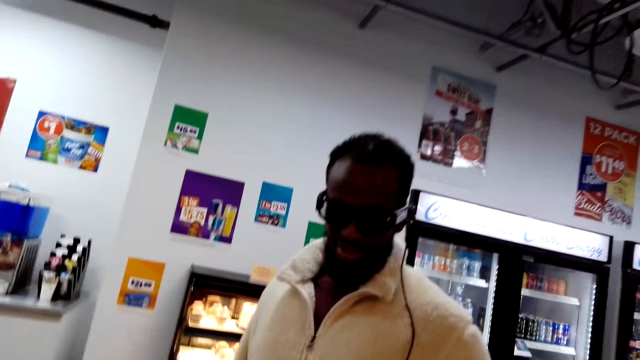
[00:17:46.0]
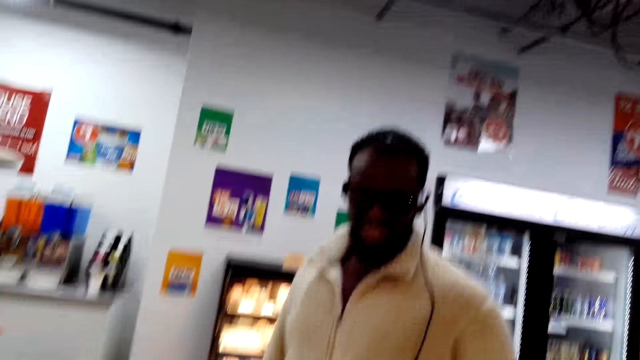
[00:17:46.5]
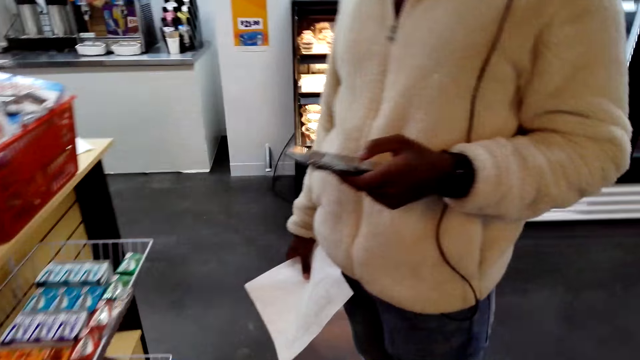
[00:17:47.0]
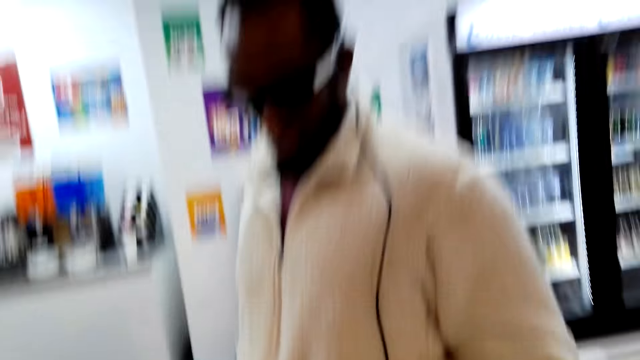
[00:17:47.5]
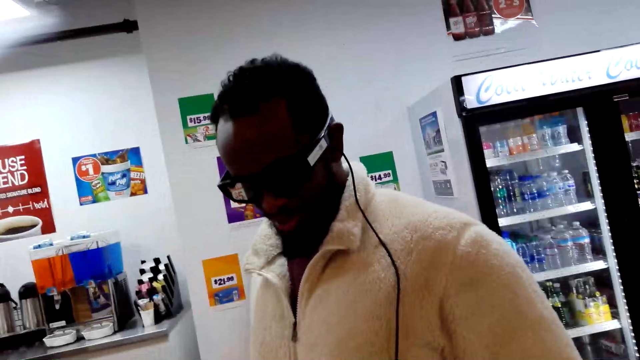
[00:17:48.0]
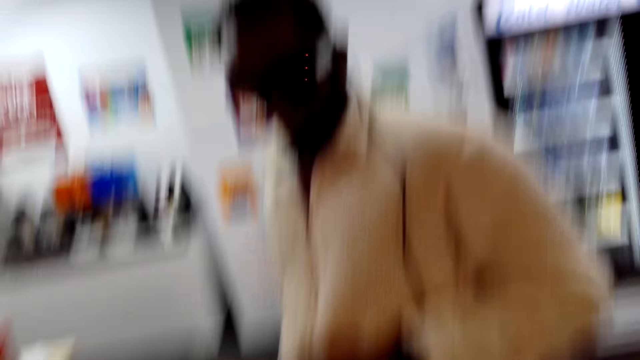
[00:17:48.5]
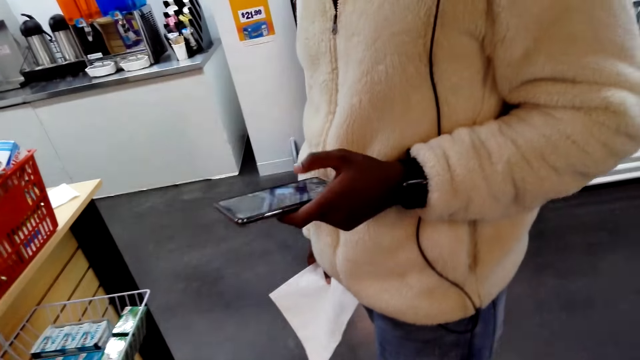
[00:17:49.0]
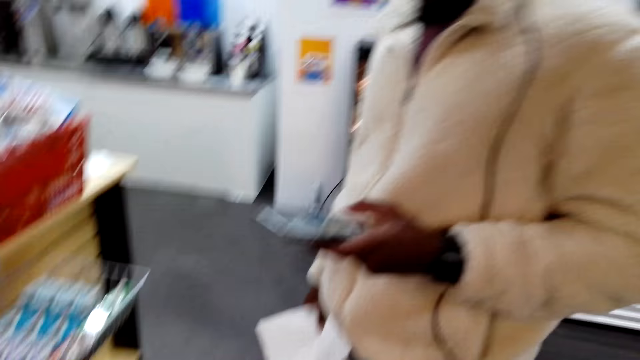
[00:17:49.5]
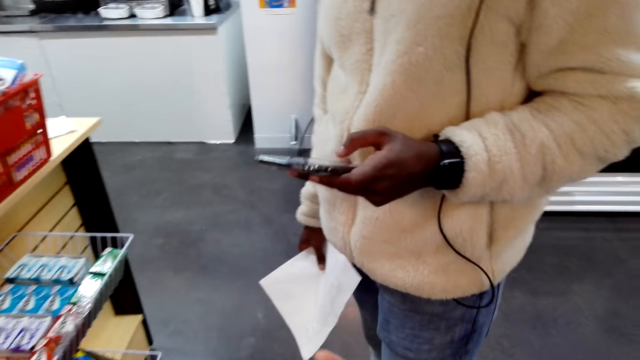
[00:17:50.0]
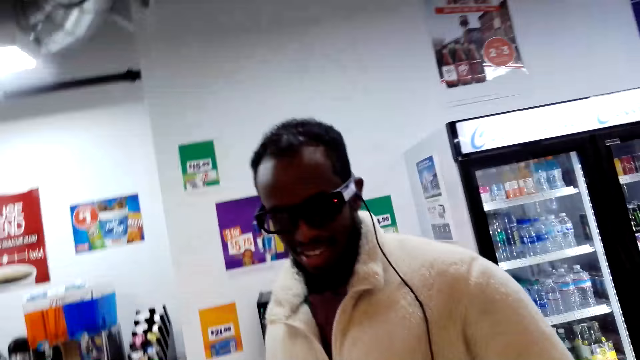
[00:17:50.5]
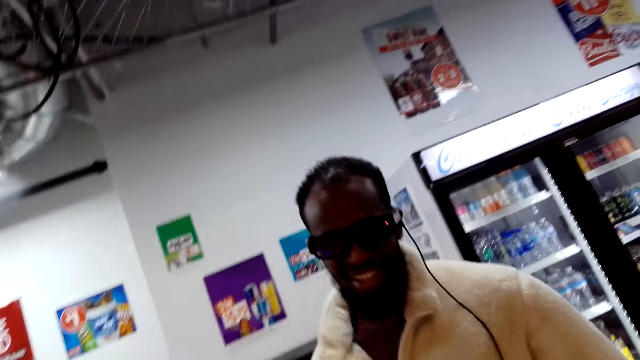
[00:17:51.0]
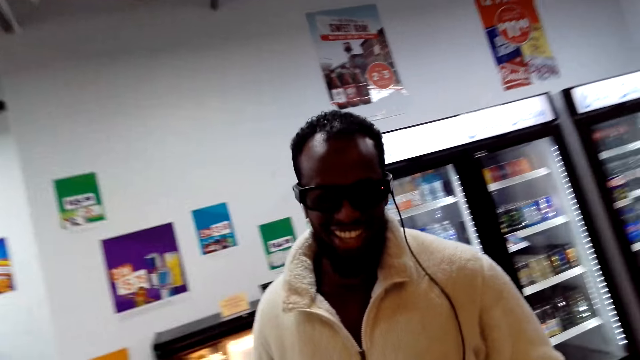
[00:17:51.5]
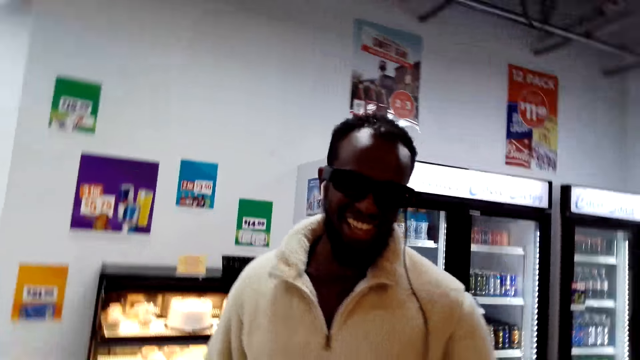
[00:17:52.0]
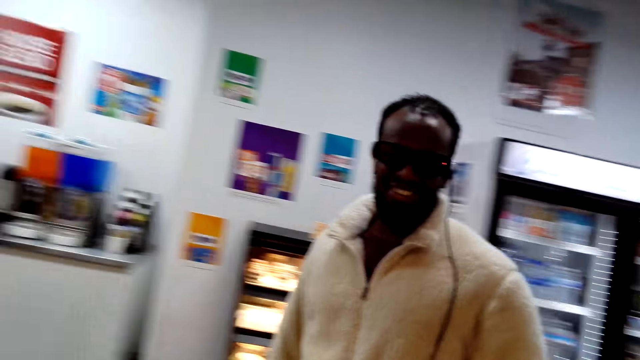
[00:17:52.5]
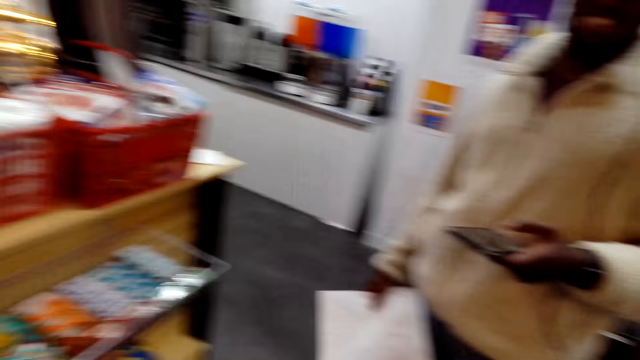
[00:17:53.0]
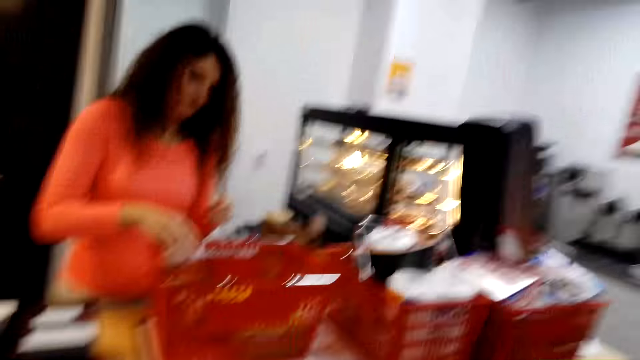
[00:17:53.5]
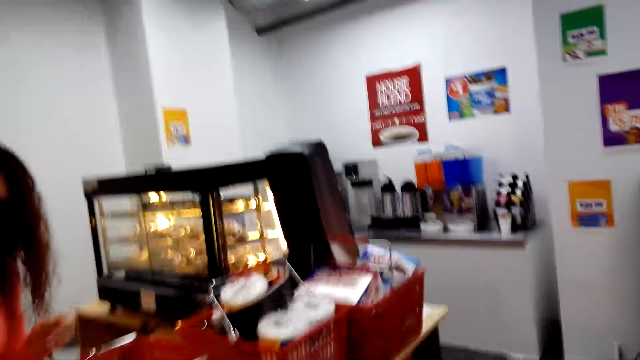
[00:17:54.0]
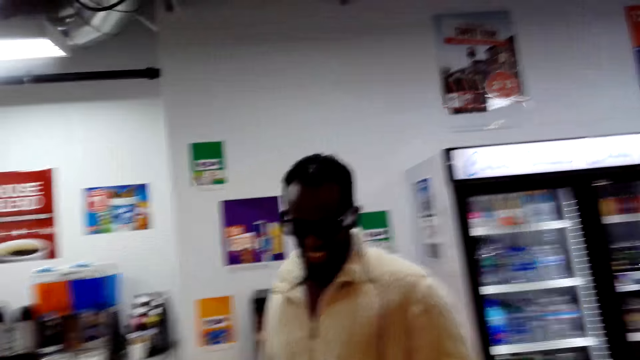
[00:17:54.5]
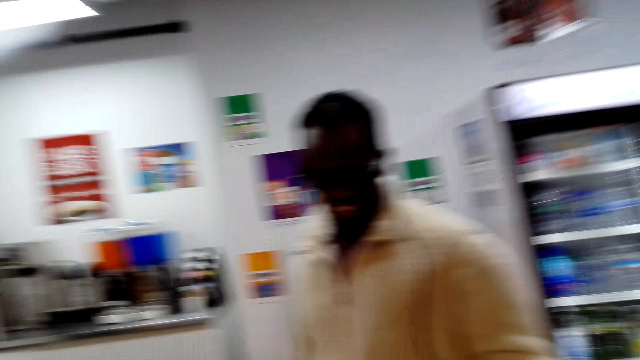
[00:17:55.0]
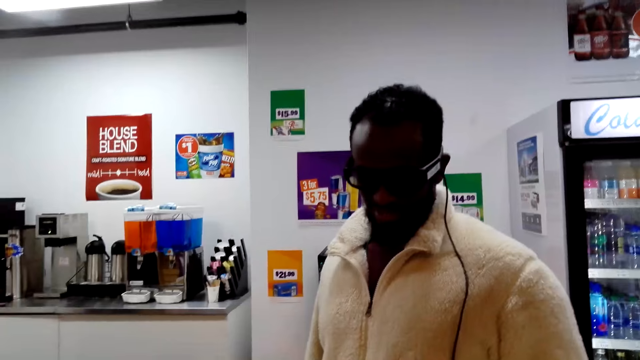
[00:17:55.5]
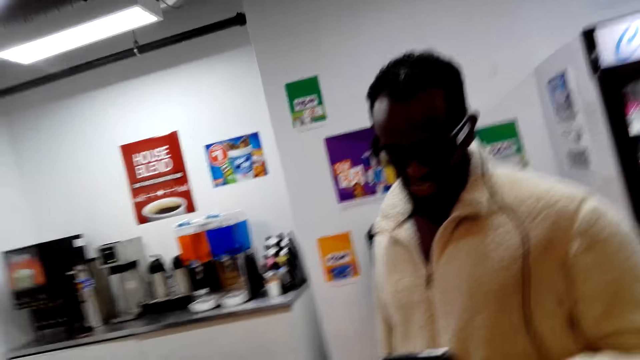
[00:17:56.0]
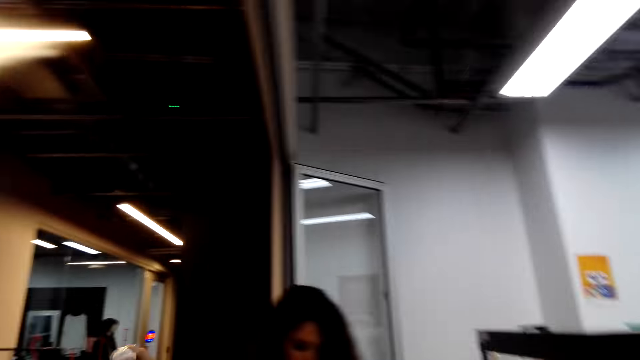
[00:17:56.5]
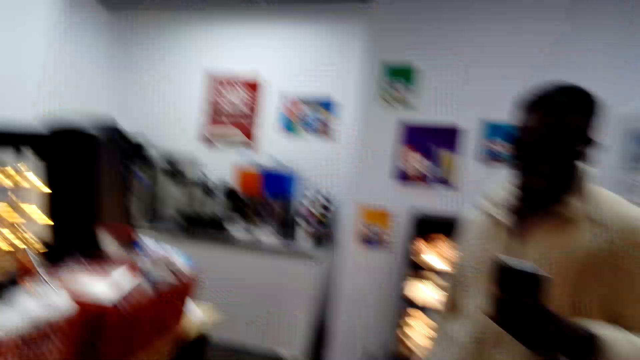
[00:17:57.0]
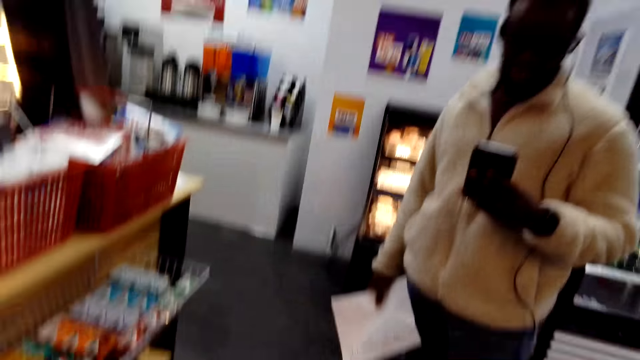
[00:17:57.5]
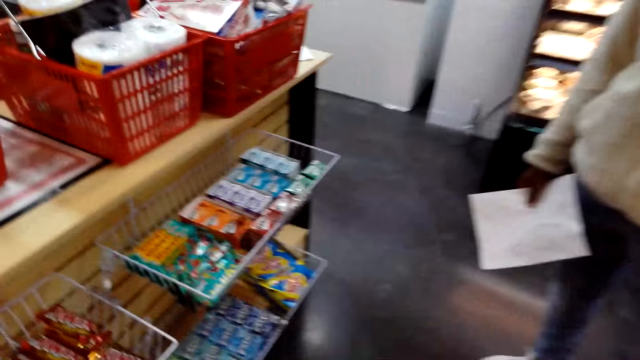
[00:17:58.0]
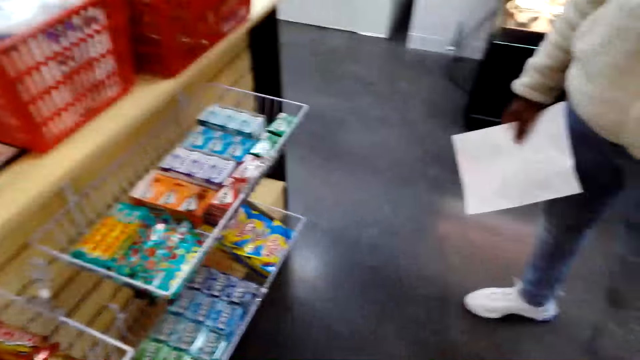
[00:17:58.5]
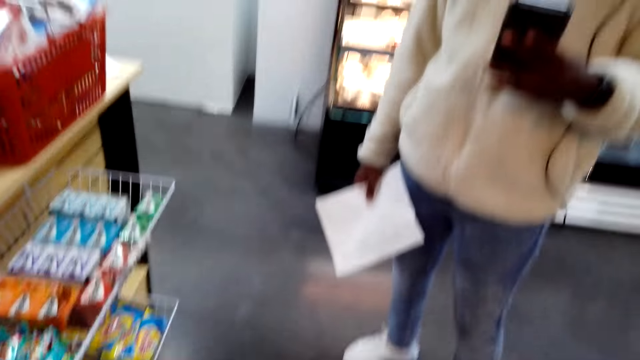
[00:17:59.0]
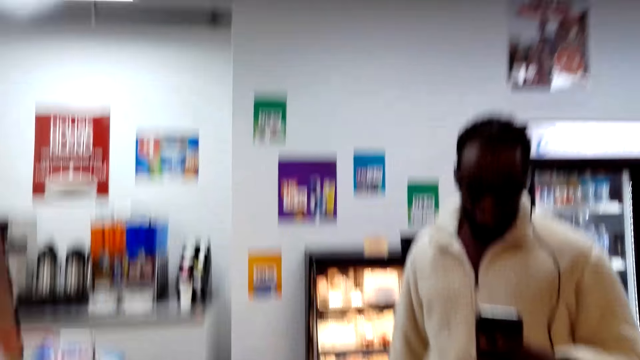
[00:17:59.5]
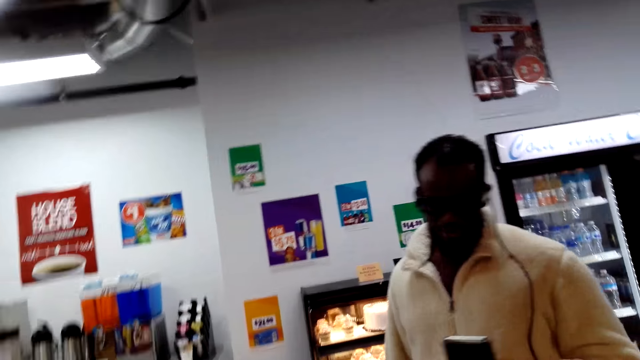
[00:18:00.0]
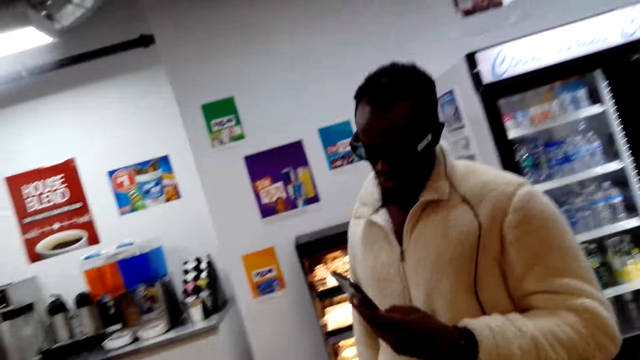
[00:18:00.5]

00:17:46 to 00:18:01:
A man uses his phone. The camera wearer converses with the man. They look around the shop.

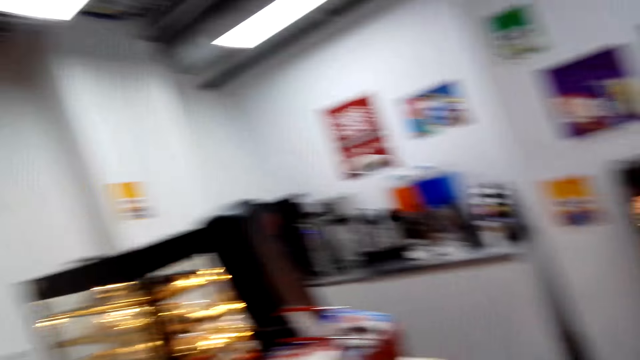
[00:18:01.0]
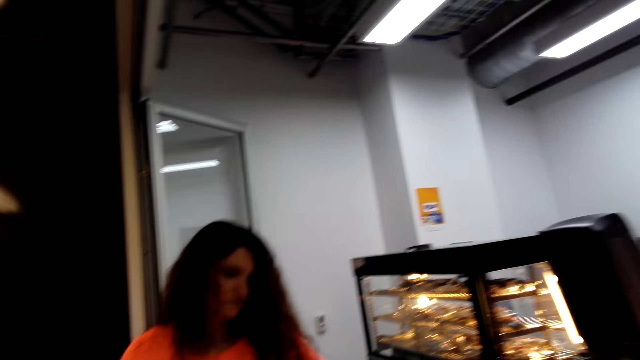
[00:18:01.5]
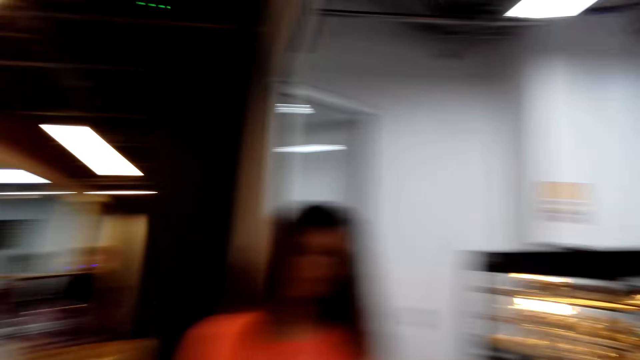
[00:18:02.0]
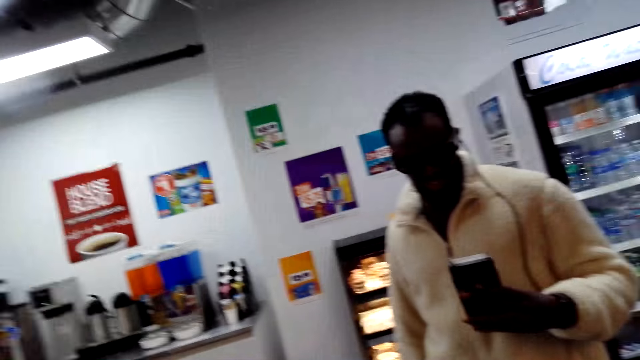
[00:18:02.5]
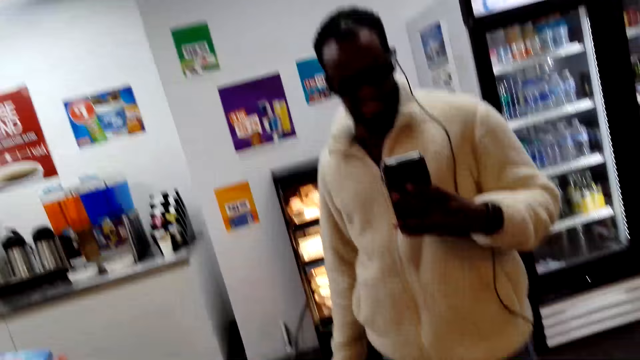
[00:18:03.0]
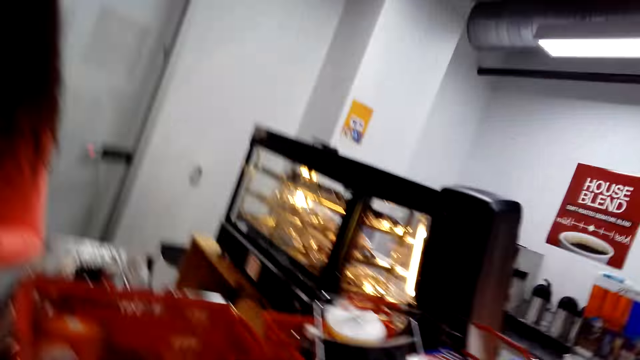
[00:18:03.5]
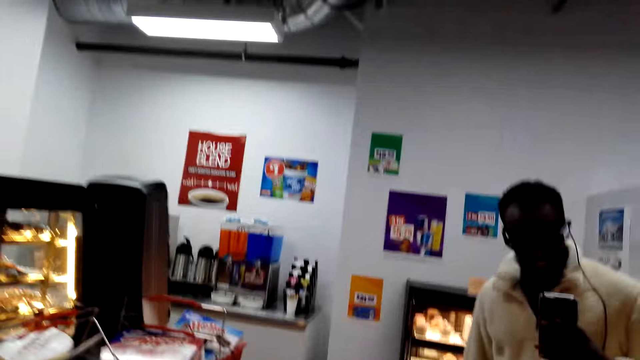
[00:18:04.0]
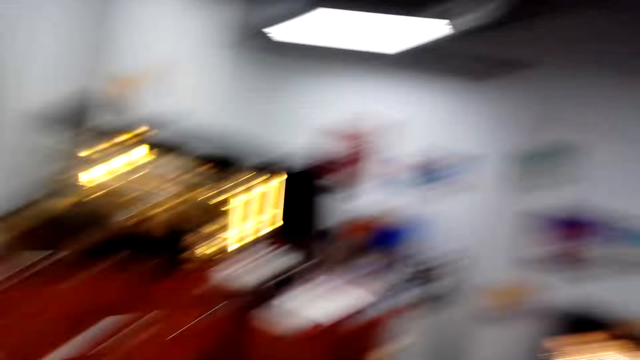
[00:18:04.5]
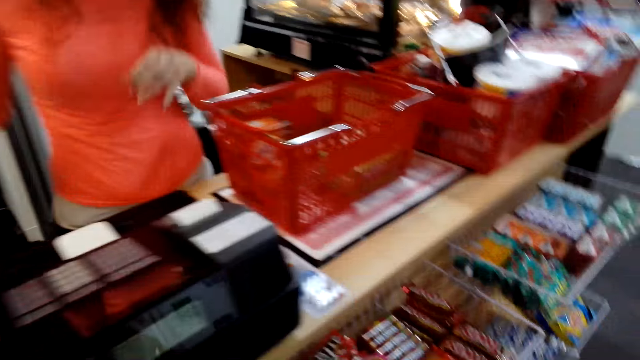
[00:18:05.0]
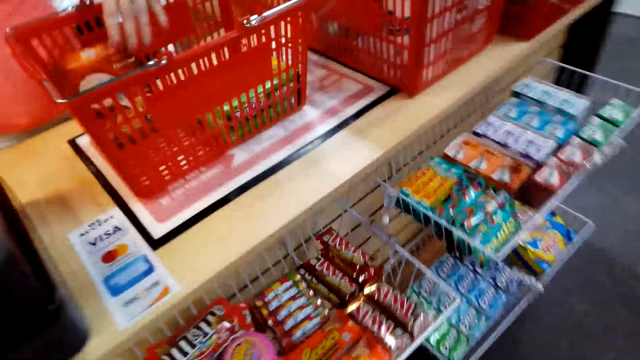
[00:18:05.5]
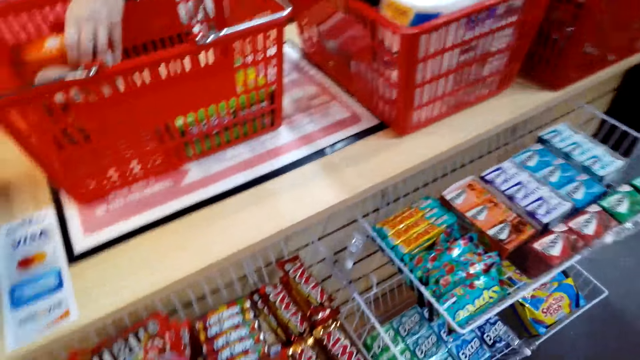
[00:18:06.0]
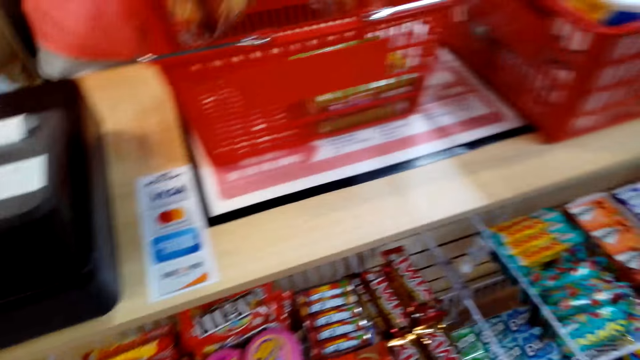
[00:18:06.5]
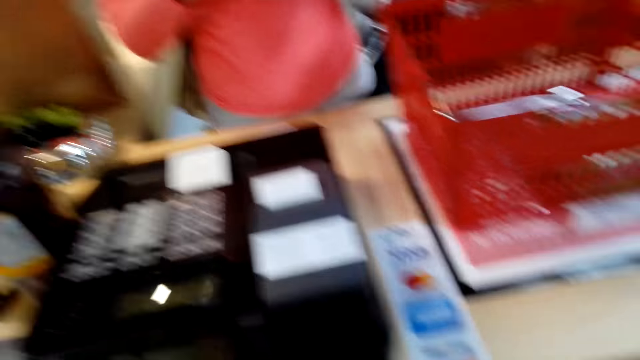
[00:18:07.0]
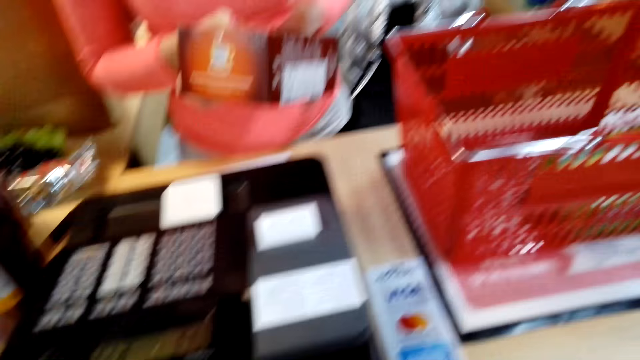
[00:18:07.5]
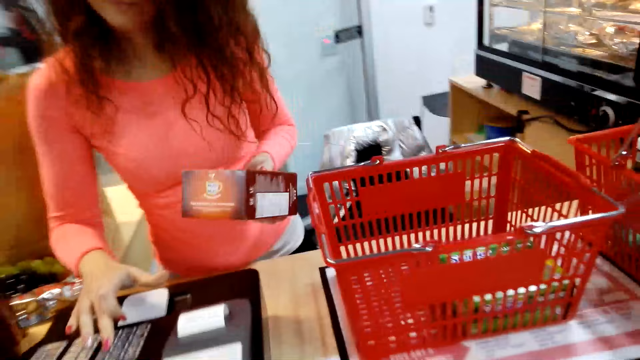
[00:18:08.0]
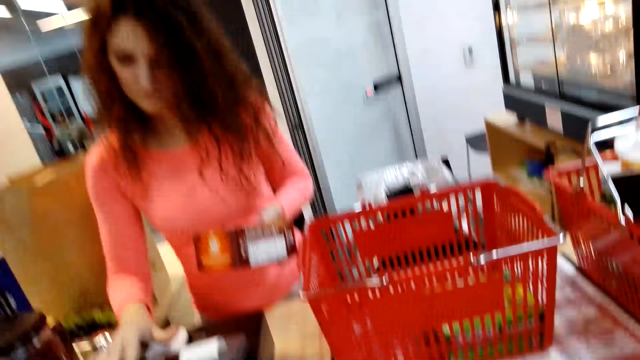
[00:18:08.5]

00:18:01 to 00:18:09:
A cashier picks a product from a shopping bucket.
